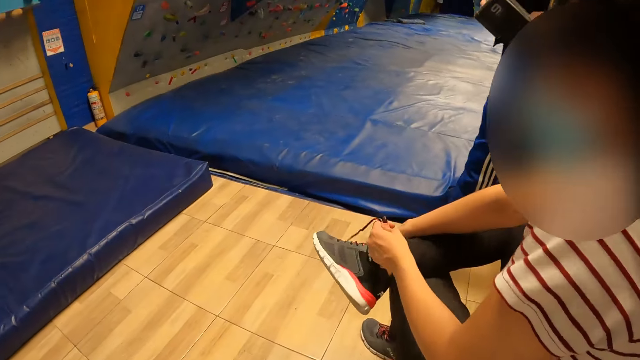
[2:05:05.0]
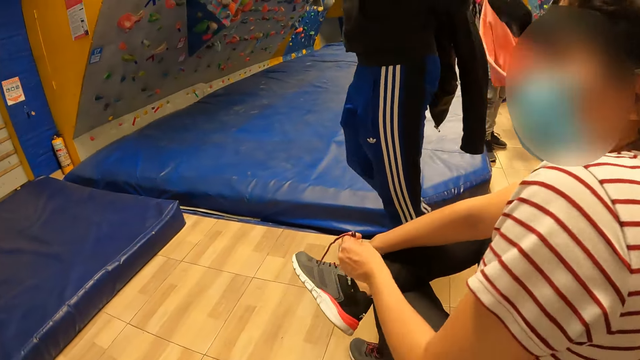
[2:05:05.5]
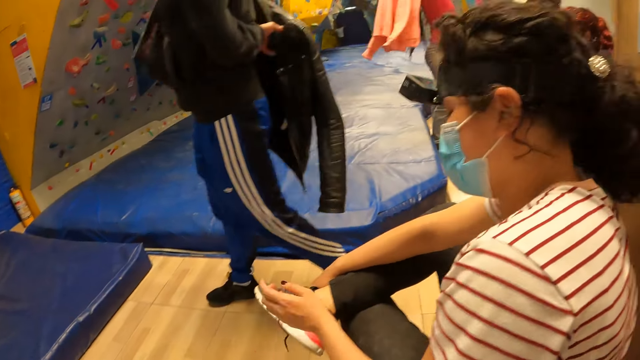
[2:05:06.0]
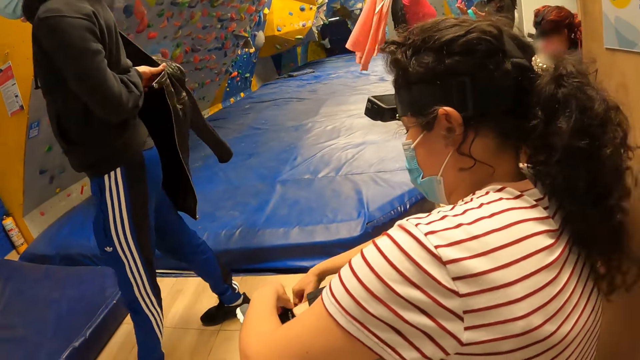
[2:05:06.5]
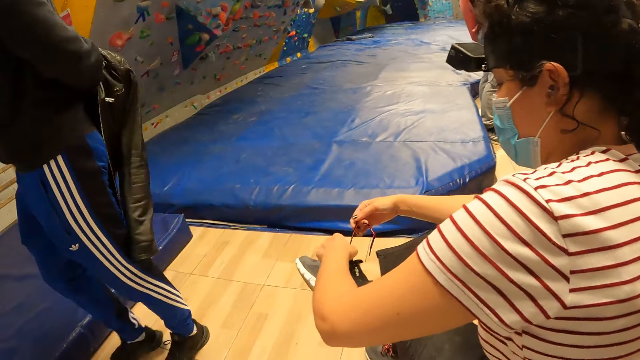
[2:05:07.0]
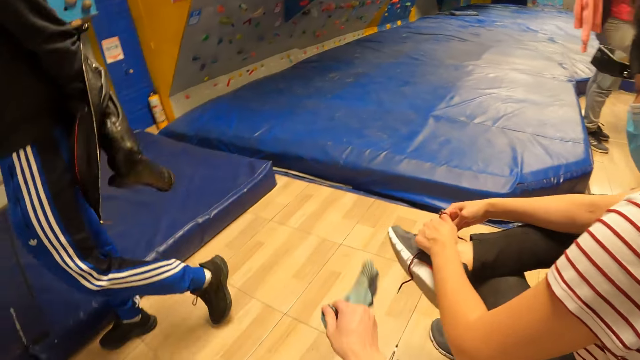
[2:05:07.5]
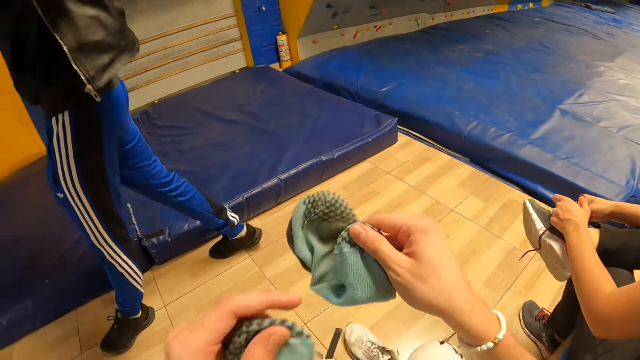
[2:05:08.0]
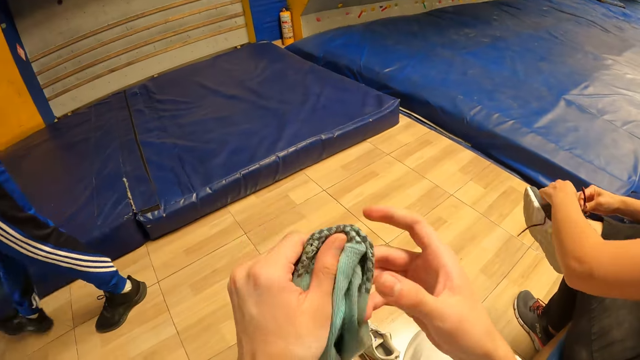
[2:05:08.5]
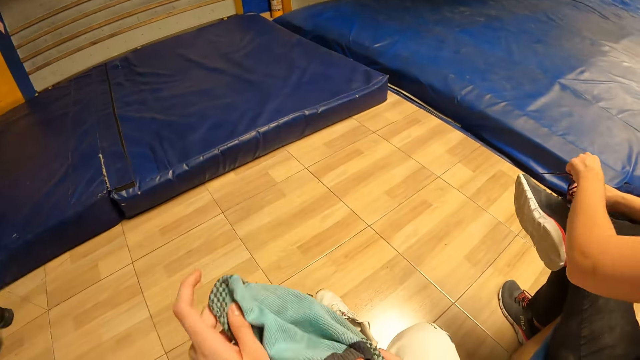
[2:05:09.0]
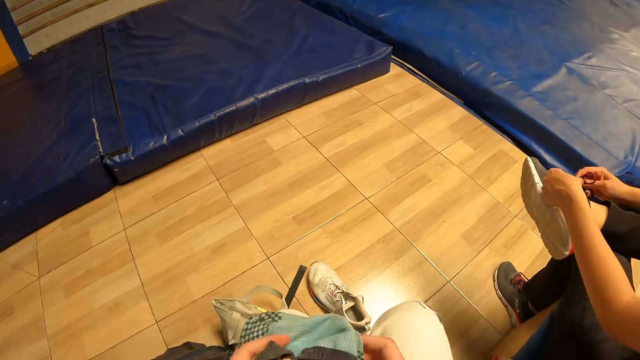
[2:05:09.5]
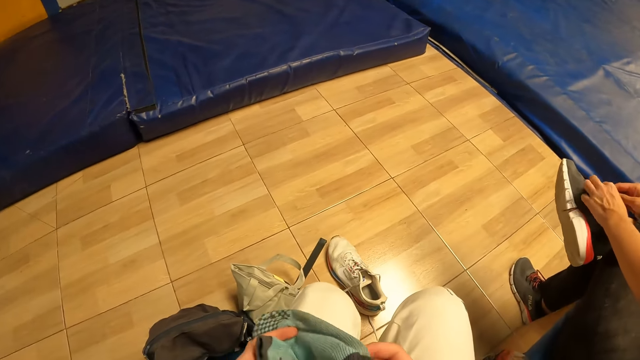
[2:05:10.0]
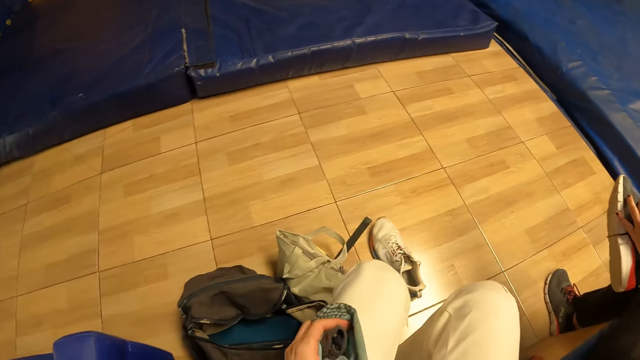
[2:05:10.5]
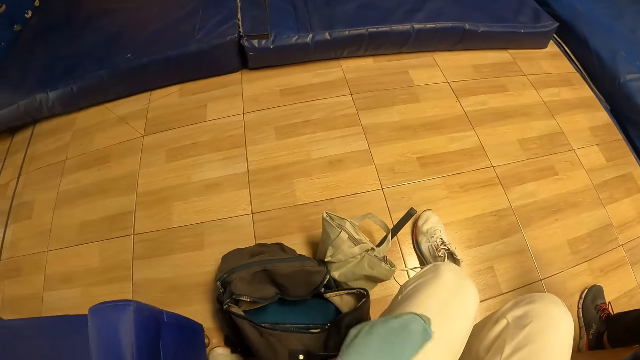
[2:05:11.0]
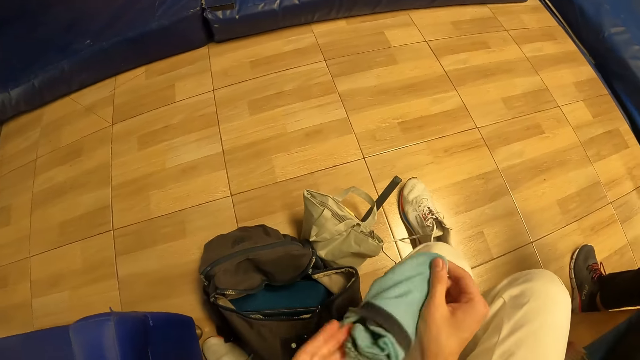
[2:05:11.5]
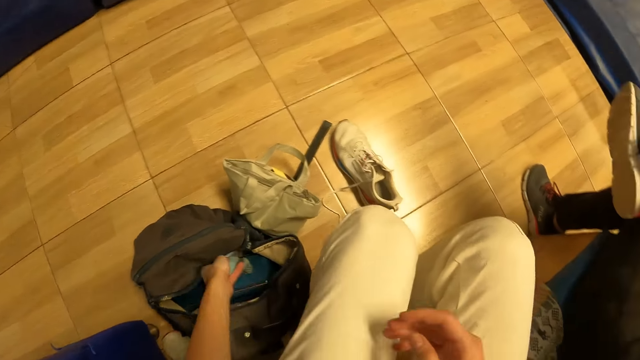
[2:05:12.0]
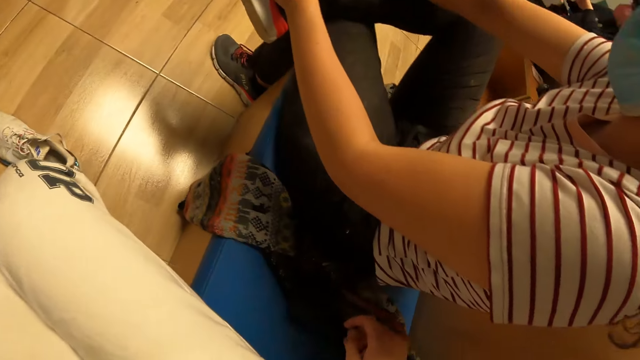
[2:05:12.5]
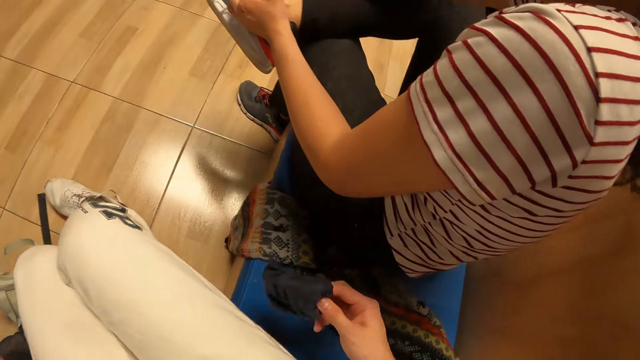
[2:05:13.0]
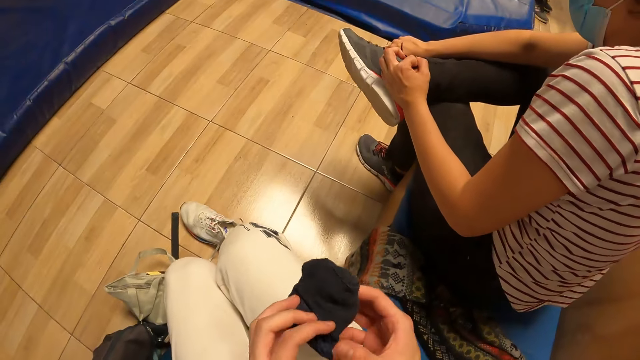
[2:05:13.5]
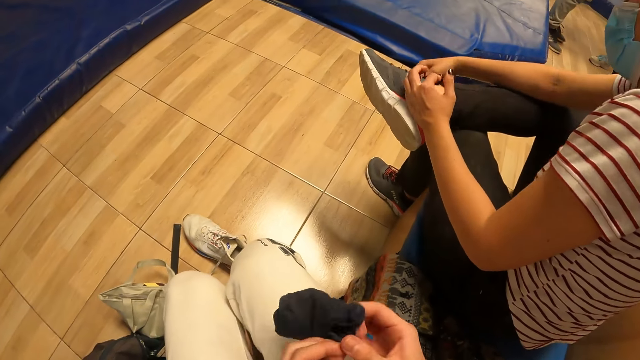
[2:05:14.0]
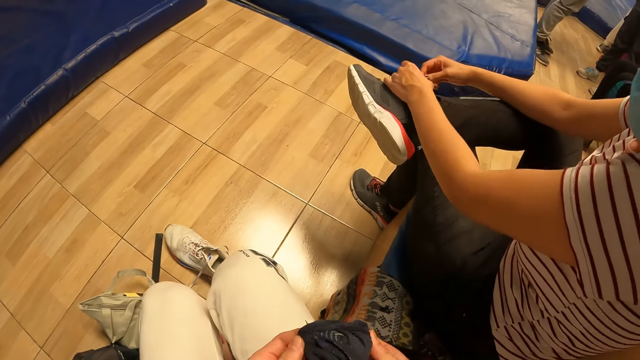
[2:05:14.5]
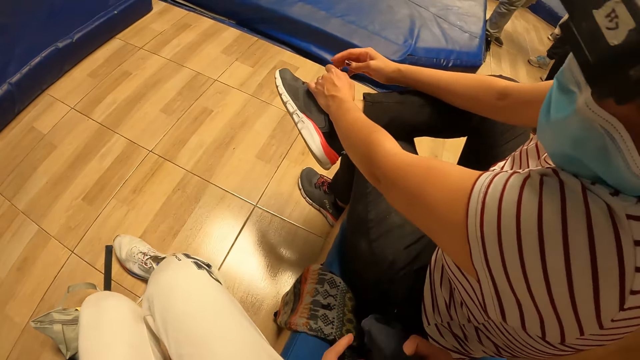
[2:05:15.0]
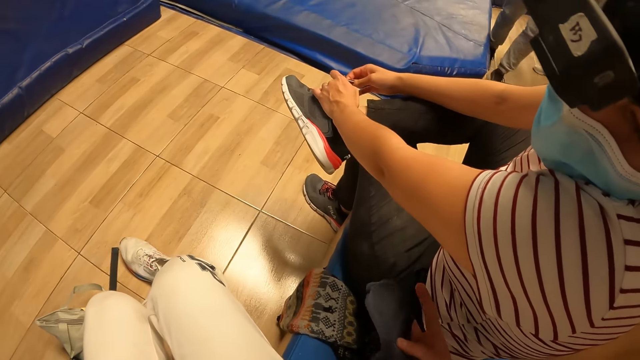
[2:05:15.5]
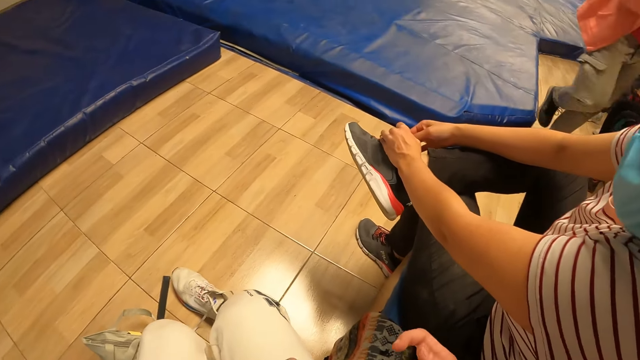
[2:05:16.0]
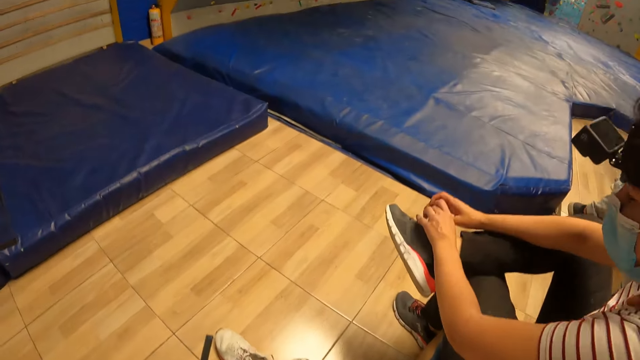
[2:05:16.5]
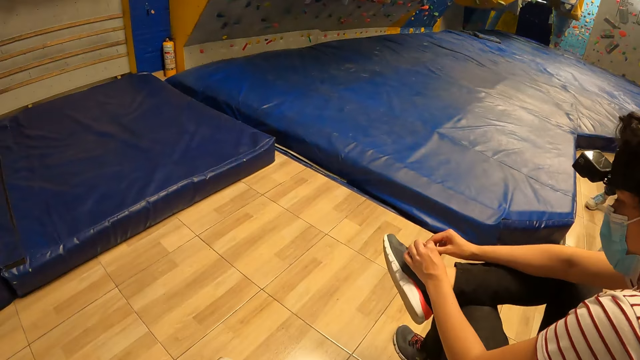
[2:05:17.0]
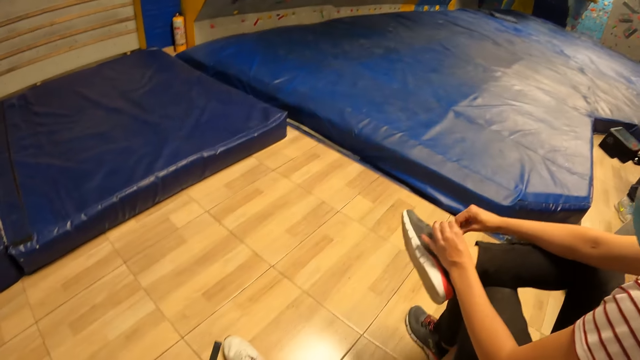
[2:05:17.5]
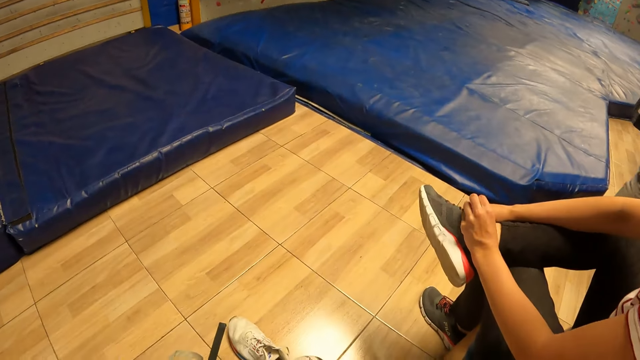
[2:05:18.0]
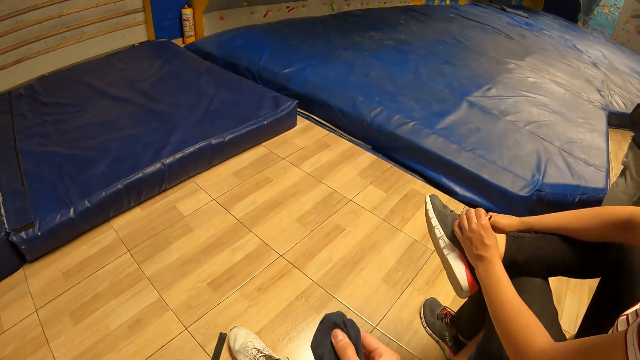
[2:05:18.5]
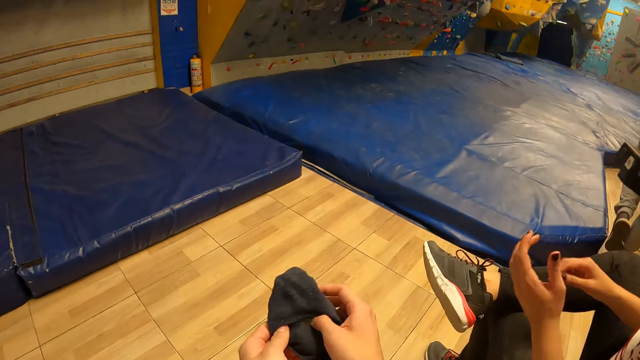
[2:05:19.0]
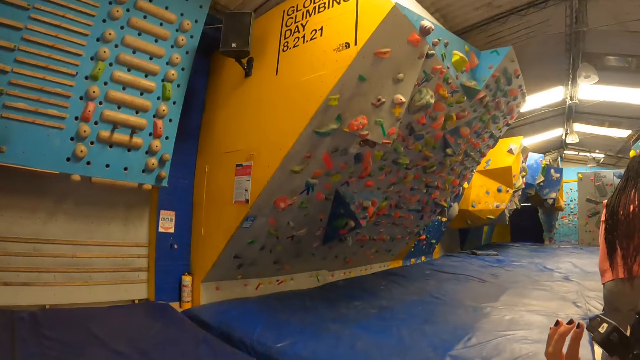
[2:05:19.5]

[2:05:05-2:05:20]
A lady ties shoe laces. The camera wearer holds a pair of socks. He passes a sock in his right hand to his left hand. The lady ties shoe laces. The camera wearer drops the socks in the bag on the ground with his left hand. He picks up the pair of socks from a bouldering bed with his right hand. He separates the pair of socks with both hands. He holds the pair of socks. The lady ties shoe laces. The camera wearer looks around a room.

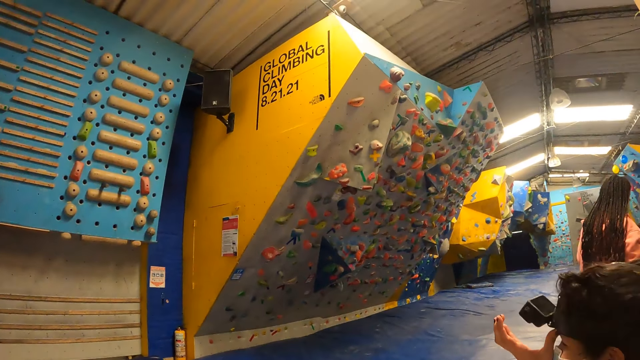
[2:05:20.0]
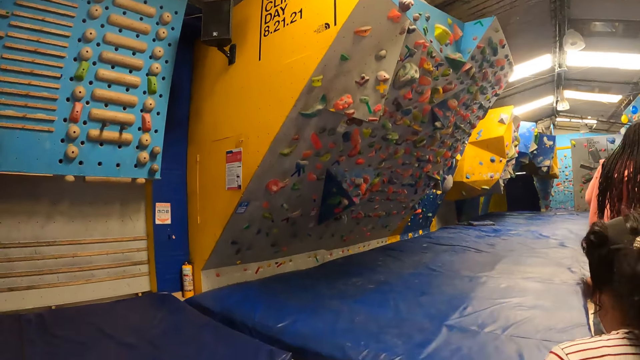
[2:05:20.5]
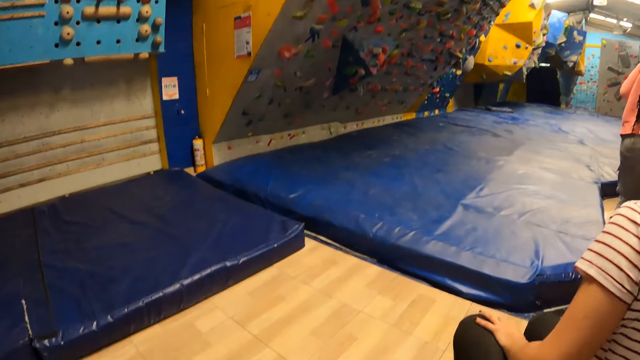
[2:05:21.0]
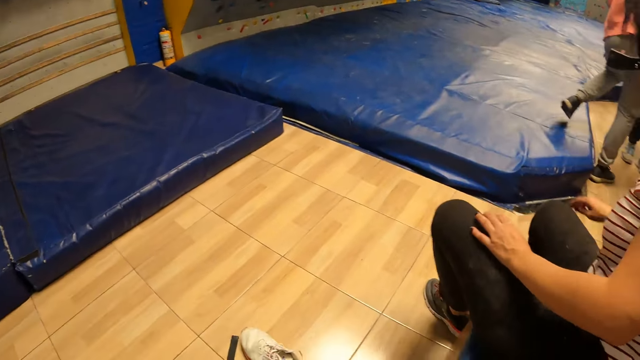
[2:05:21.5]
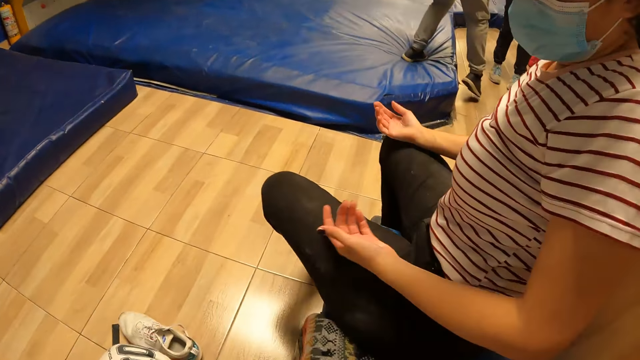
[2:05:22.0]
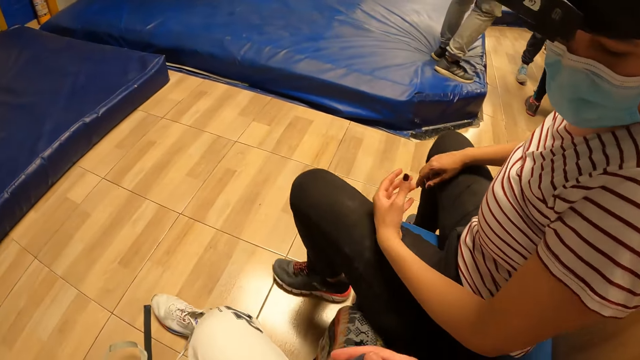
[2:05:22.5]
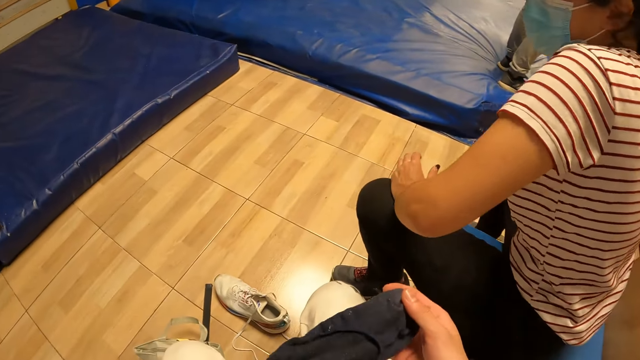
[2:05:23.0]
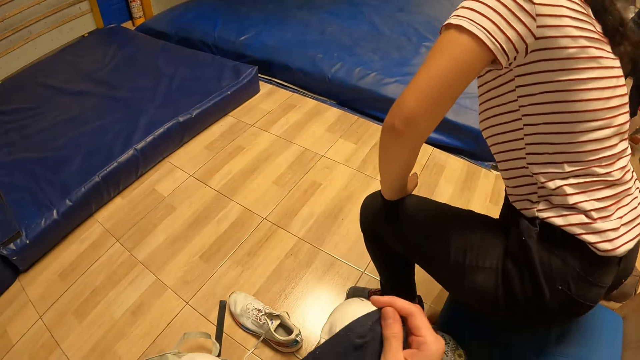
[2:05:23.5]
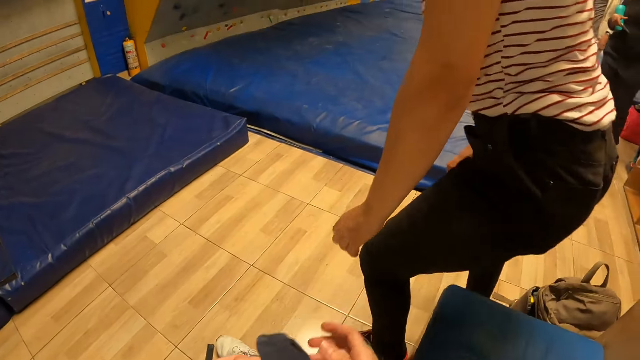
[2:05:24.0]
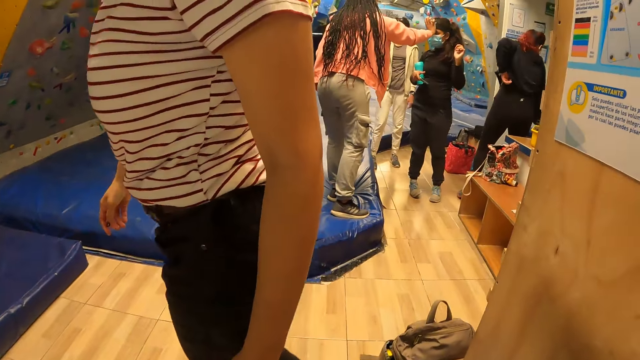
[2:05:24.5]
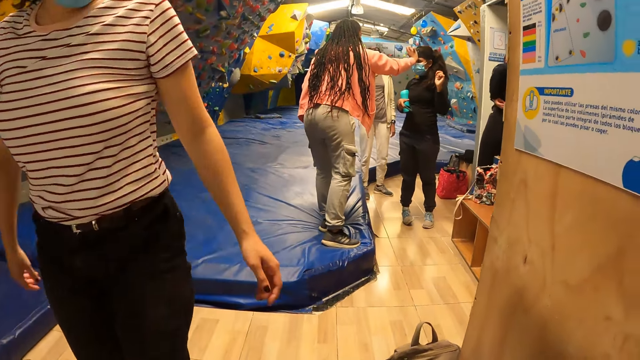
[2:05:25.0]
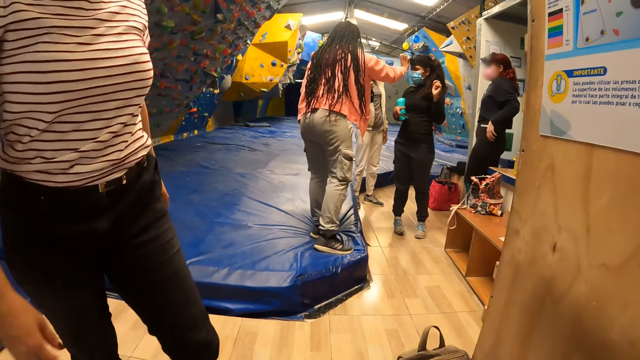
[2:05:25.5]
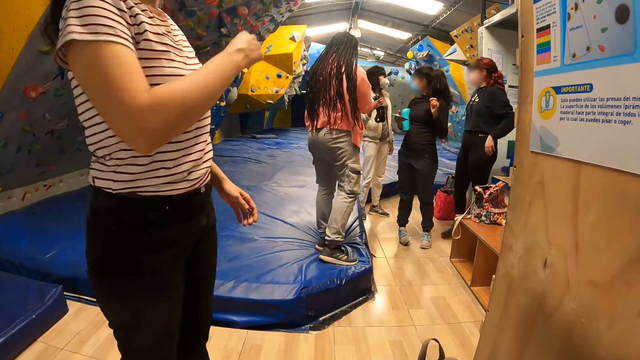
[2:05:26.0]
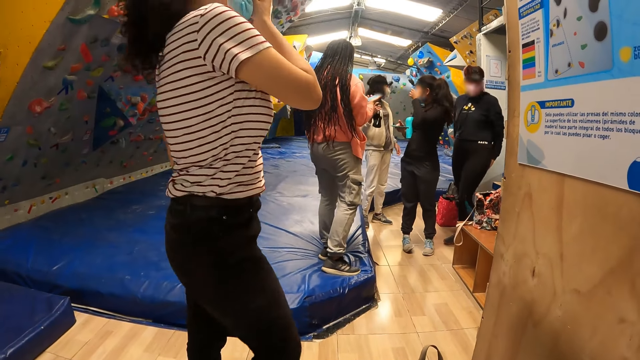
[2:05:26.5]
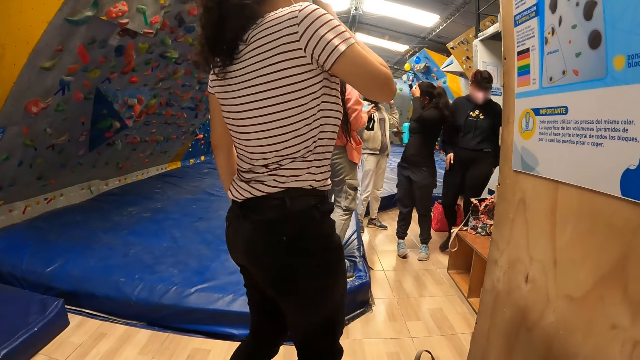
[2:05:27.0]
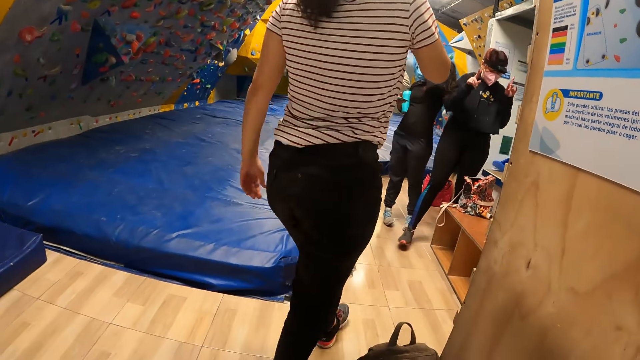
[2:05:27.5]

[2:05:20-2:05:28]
A lady looks around a room. The lady walks around the room. The camera wearer looks around the room.
